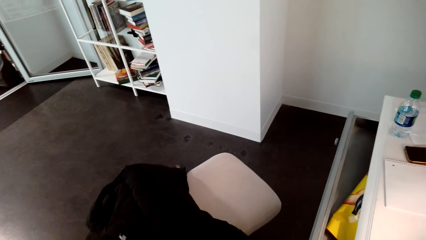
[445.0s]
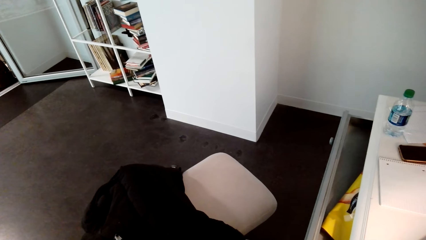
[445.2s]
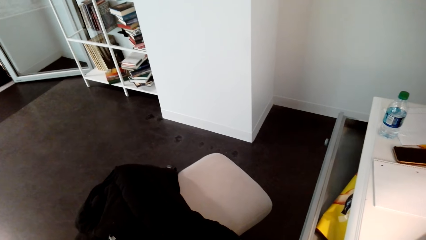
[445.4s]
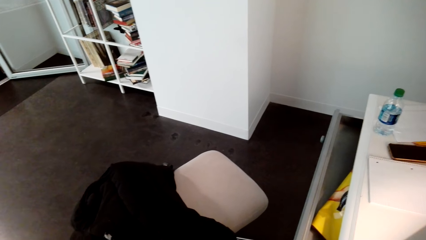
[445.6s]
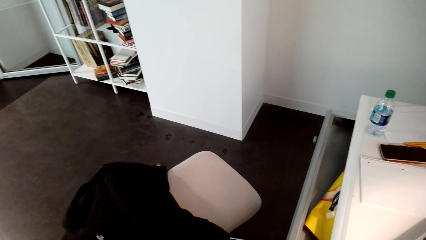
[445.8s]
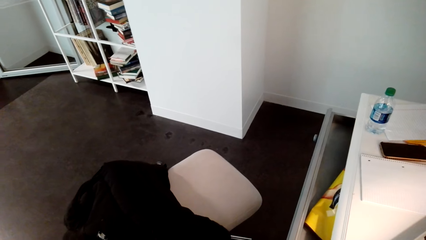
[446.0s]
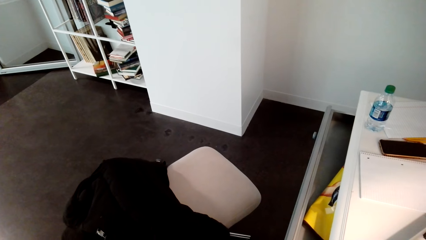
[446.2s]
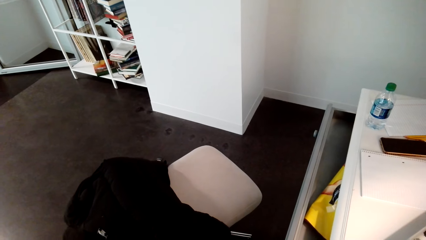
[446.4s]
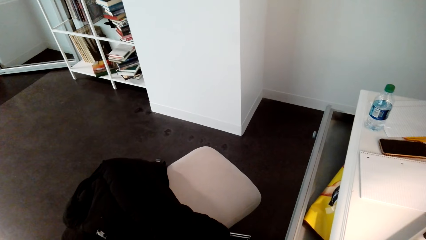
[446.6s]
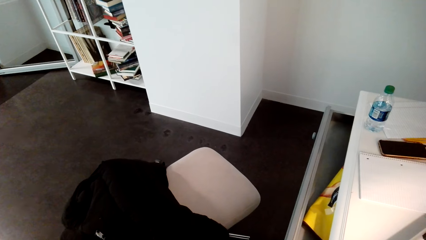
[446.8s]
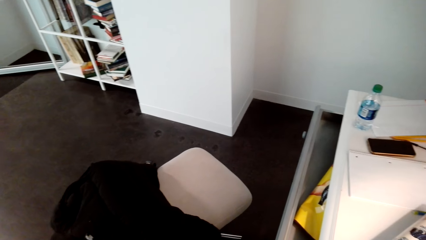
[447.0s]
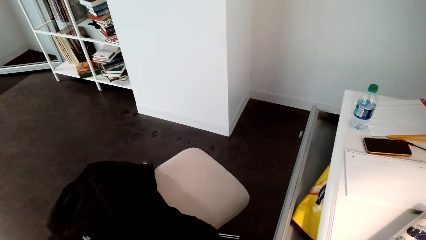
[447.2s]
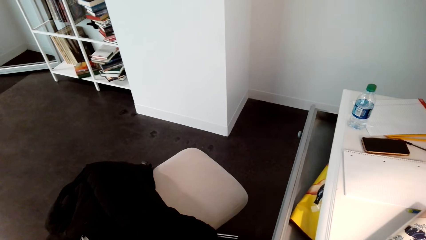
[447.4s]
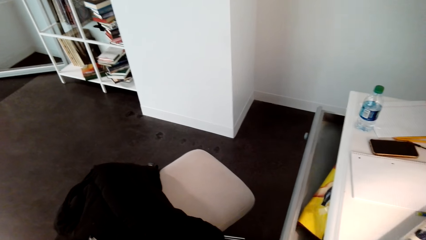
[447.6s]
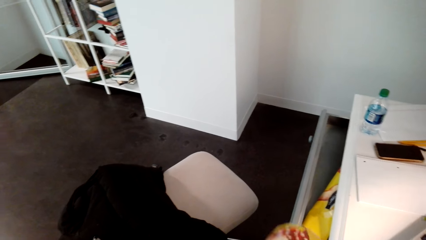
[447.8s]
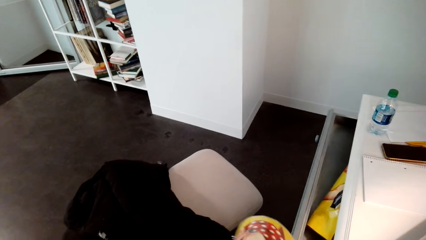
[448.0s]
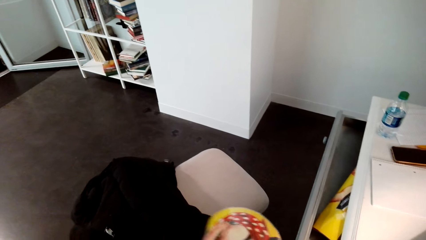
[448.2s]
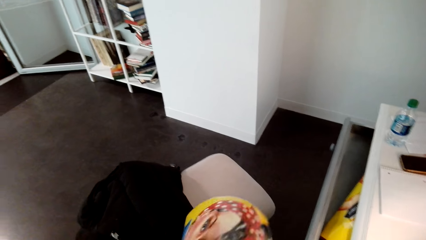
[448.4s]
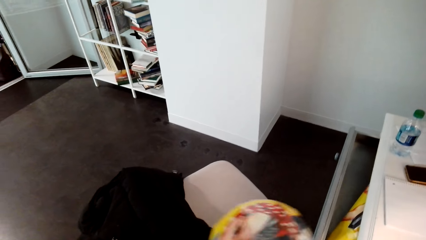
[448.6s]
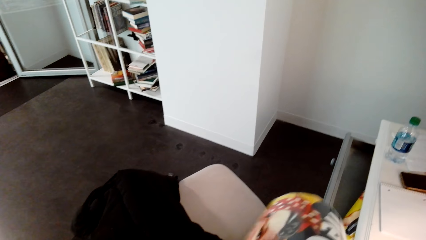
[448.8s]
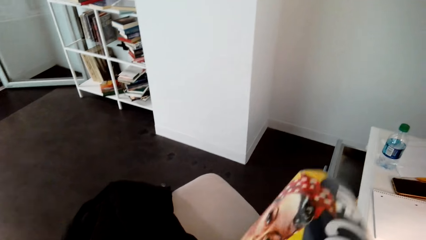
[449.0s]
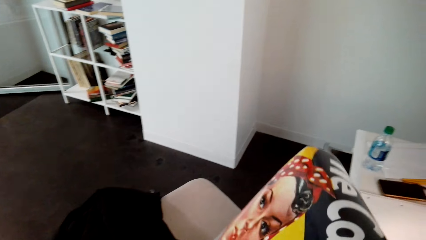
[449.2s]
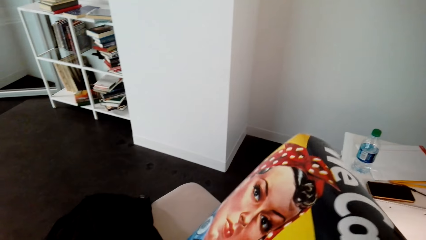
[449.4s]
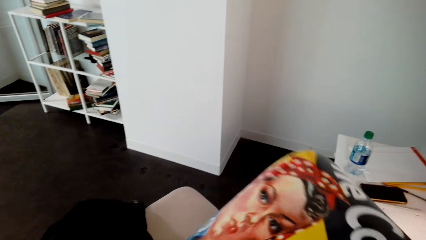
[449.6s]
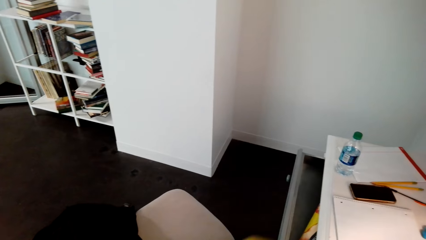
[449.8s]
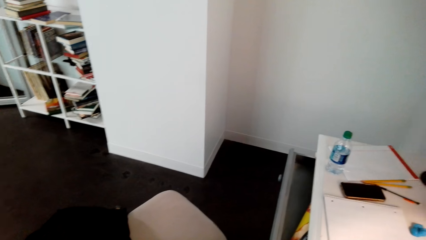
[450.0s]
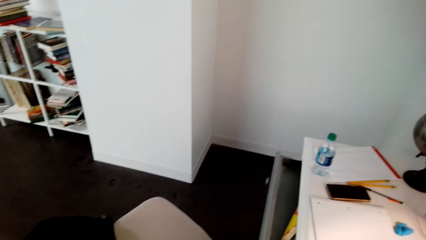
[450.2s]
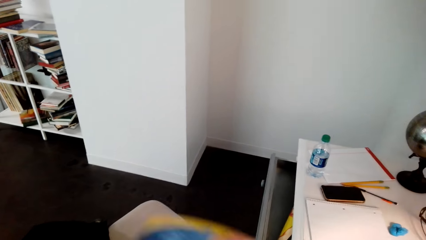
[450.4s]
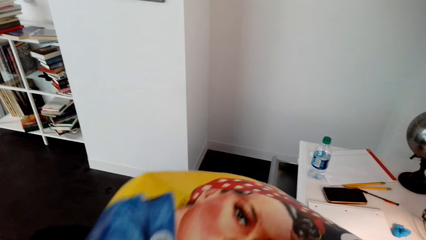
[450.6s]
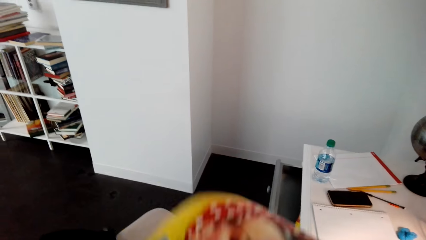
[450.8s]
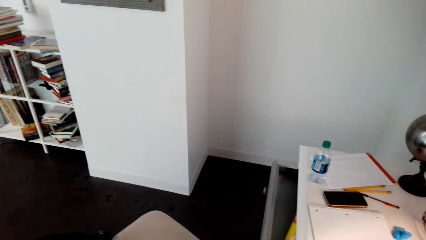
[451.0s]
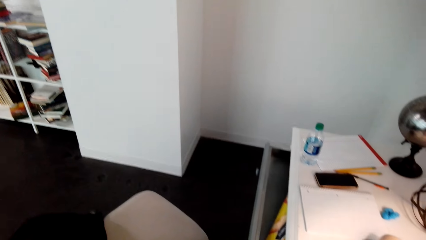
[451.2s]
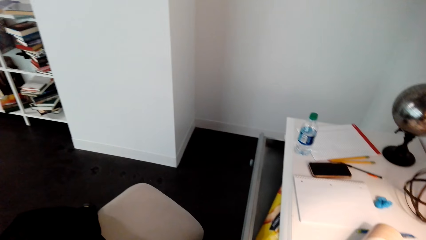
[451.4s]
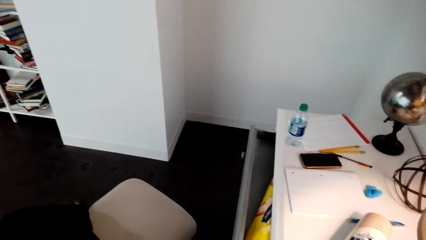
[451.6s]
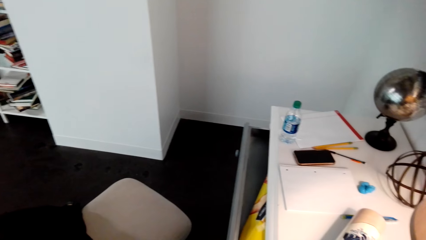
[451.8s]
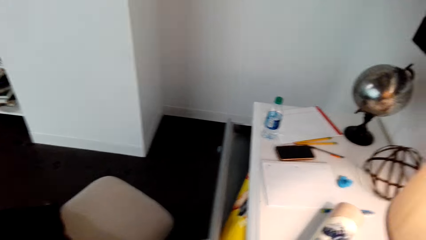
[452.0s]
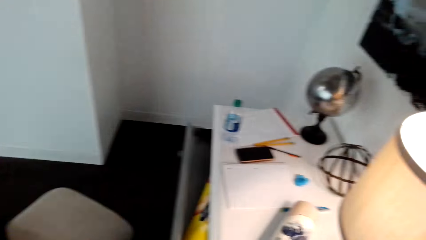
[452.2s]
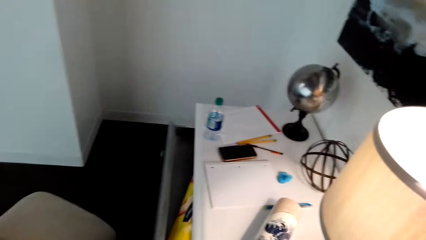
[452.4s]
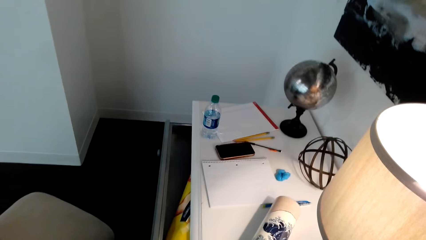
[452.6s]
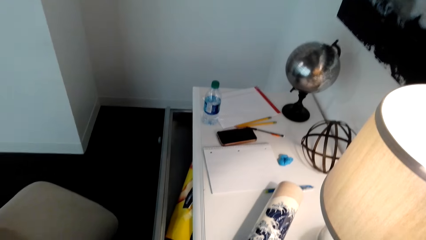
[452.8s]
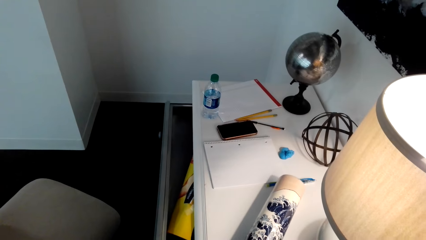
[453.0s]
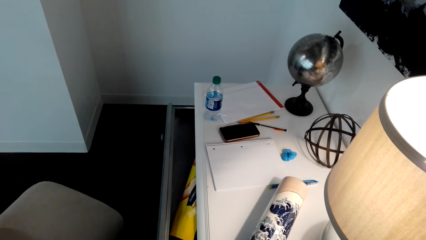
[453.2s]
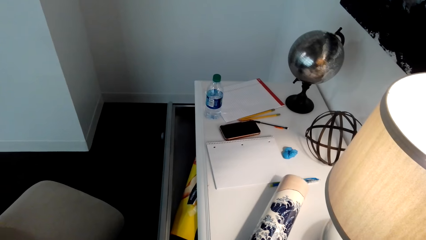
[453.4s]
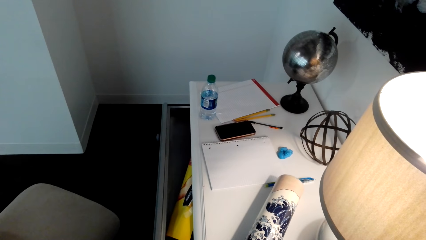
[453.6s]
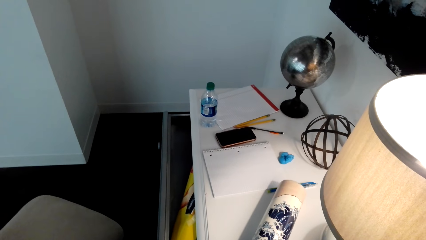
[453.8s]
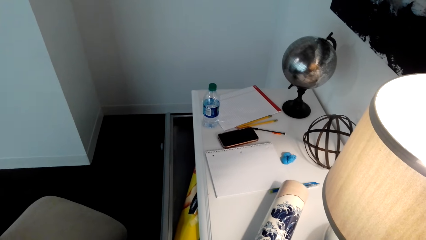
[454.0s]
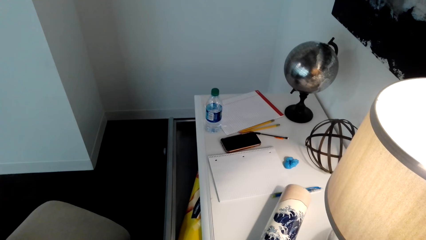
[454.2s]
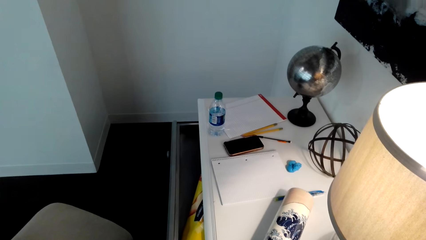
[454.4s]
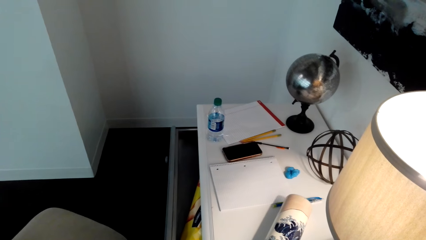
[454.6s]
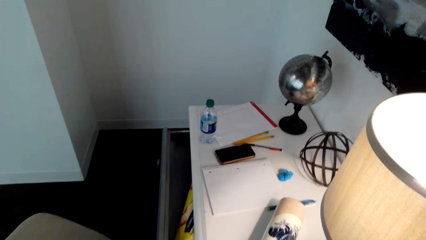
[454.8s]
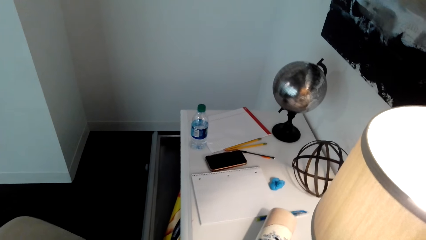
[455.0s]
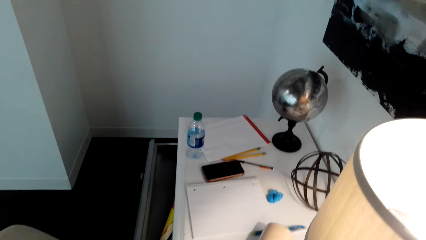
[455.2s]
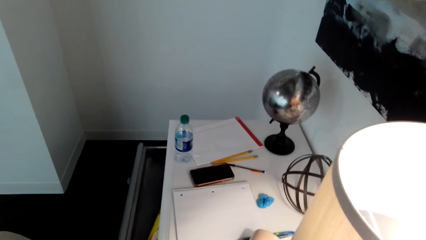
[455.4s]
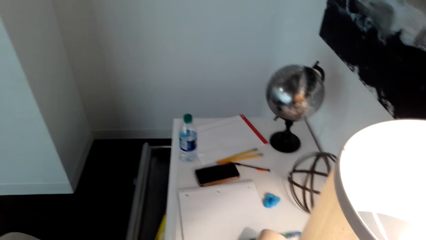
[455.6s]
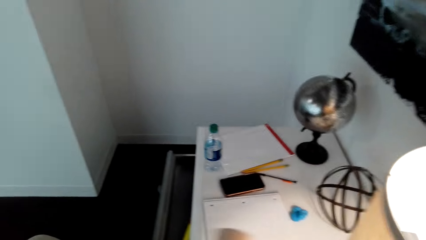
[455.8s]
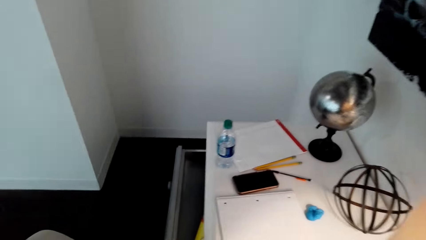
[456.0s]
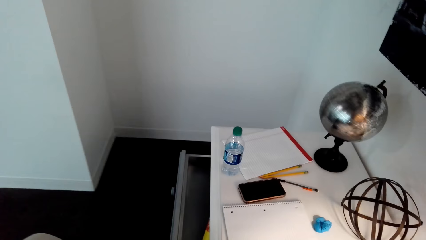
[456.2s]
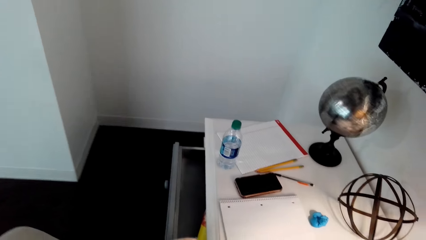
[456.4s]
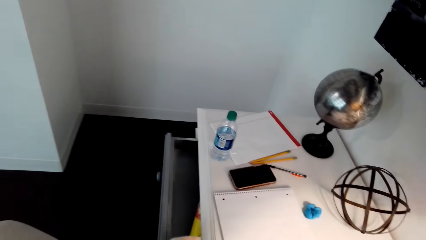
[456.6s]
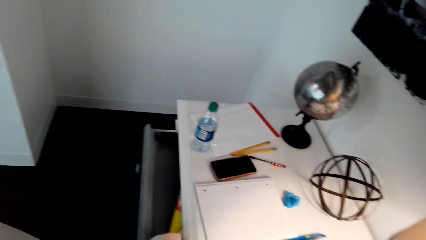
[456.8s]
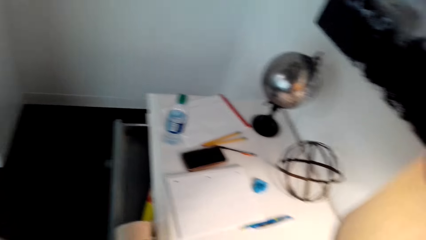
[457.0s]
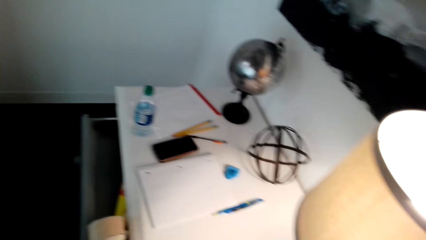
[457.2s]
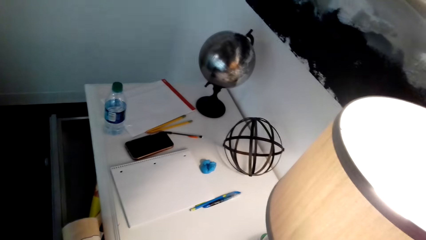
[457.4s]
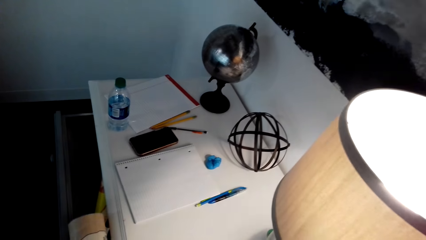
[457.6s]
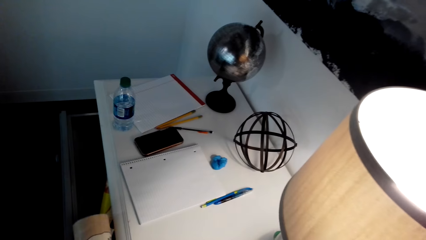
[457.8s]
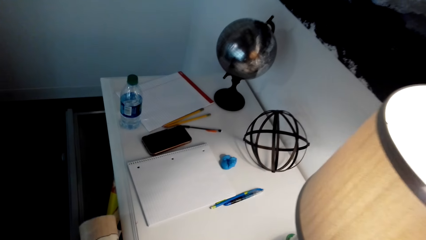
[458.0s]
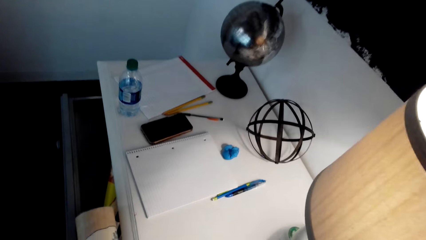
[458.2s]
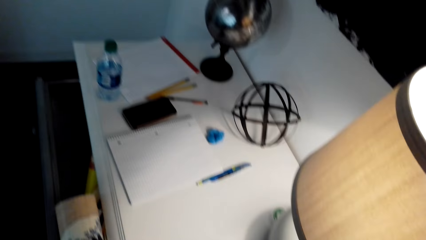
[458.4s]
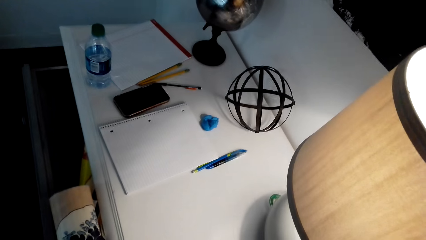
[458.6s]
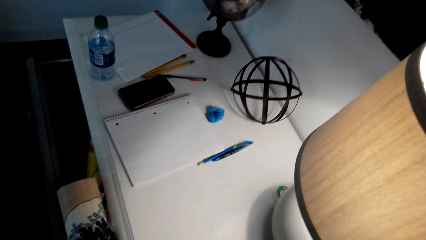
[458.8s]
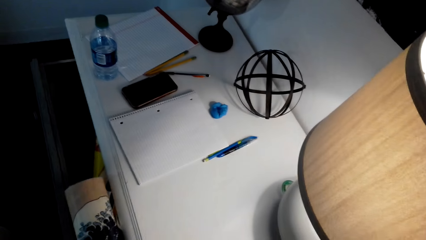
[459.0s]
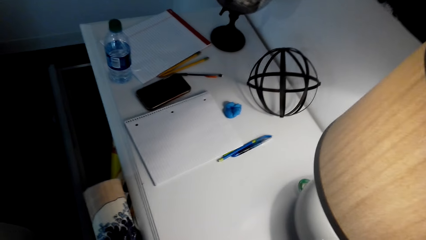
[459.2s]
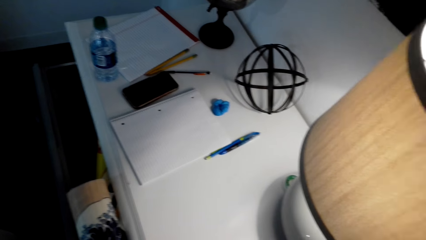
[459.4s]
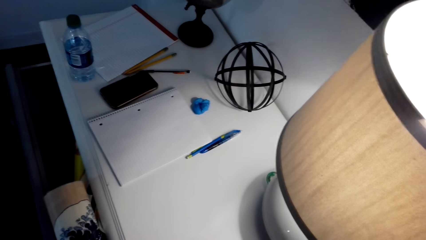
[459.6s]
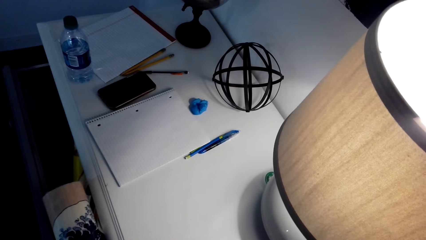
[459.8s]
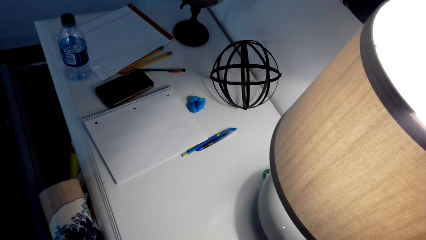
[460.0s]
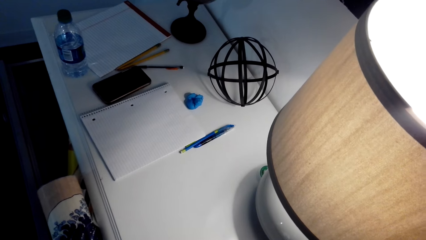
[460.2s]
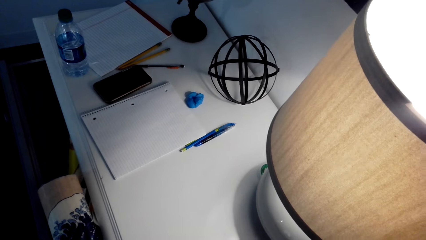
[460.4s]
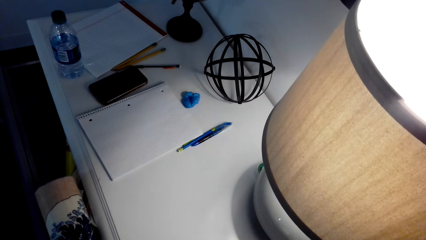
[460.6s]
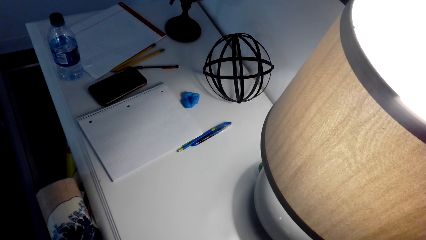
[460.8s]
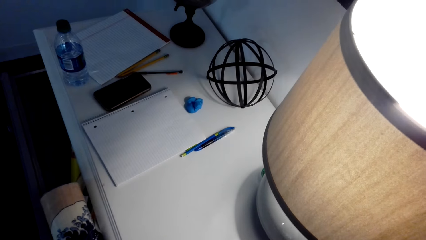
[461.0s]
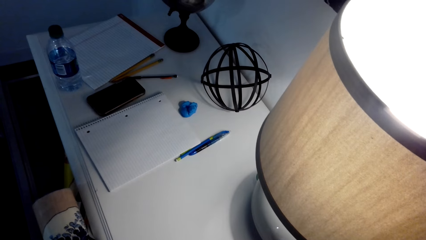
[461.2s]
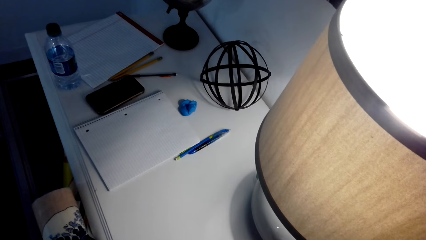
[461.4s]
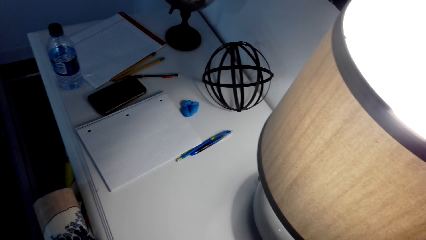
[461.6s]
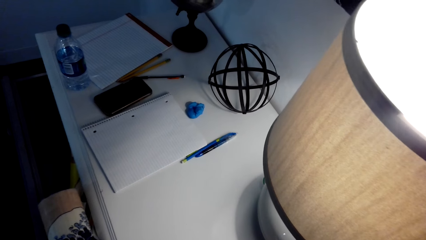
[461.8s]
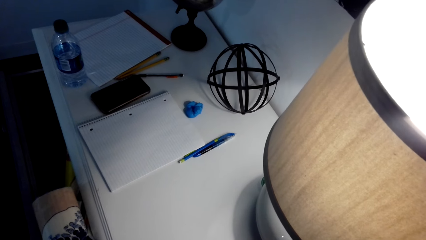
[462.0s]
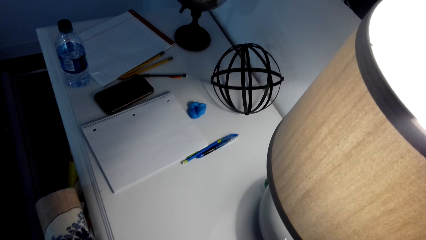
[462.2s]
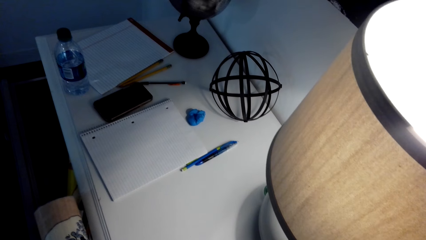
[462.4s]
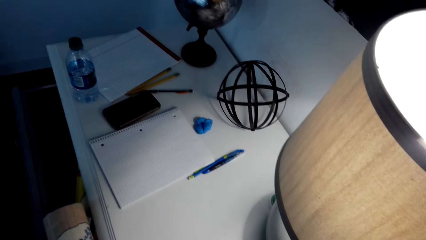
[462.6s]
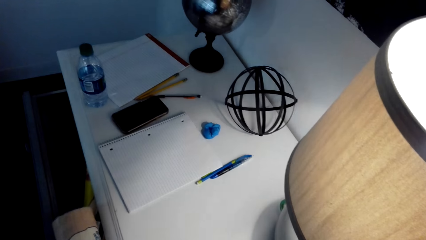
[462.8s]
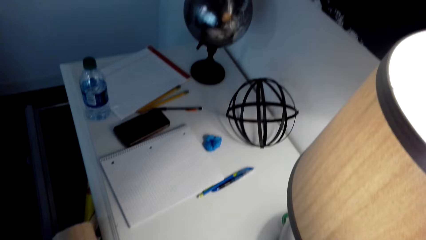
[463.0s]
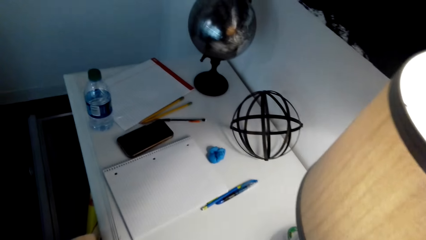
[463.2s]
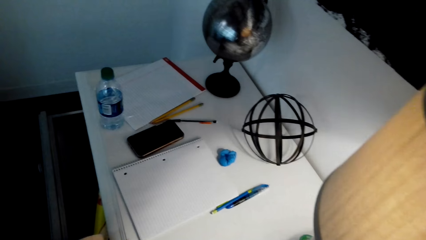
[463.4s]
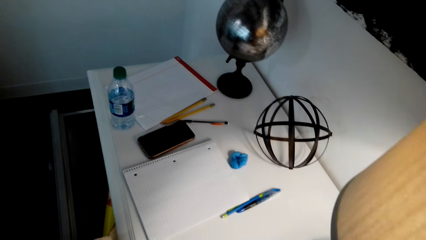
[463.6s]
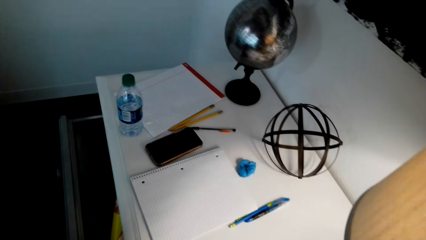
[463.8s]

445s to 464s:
The camera wearer unfolds the wall art. They hold a paper. They pick up the paper on the table. They place the paper in the drawer.
